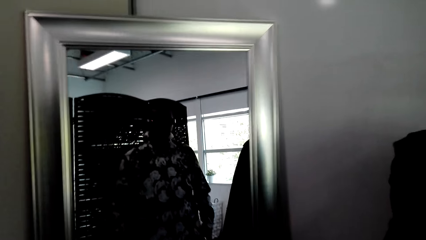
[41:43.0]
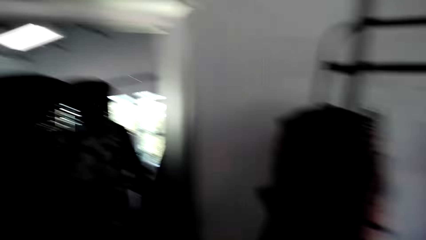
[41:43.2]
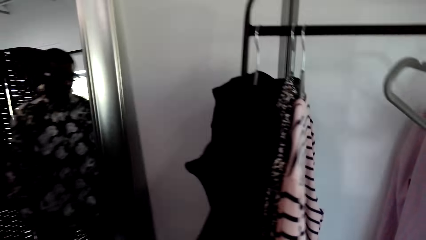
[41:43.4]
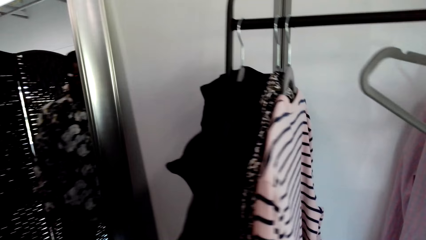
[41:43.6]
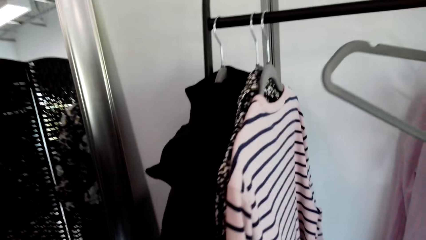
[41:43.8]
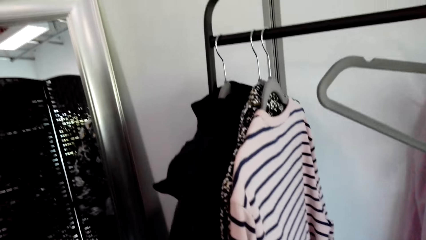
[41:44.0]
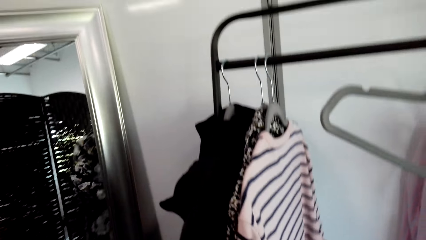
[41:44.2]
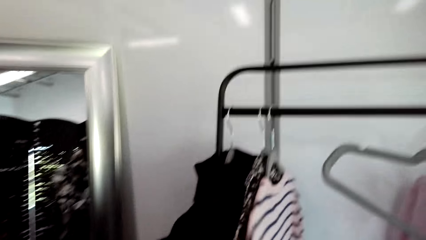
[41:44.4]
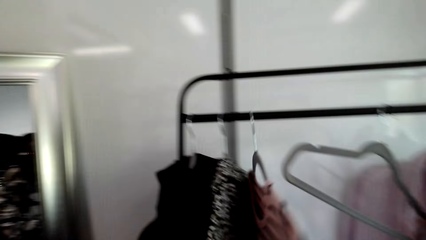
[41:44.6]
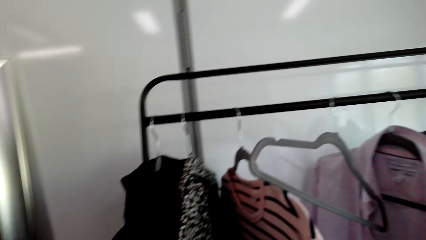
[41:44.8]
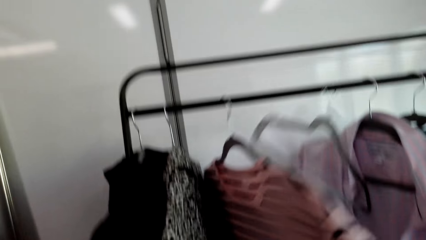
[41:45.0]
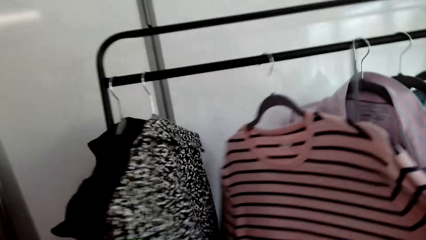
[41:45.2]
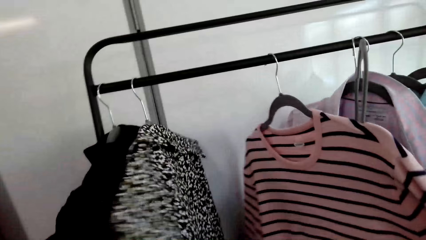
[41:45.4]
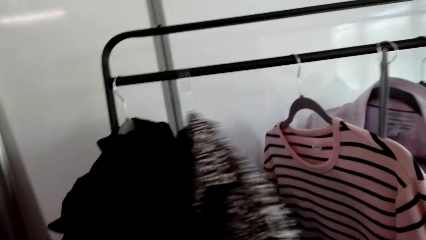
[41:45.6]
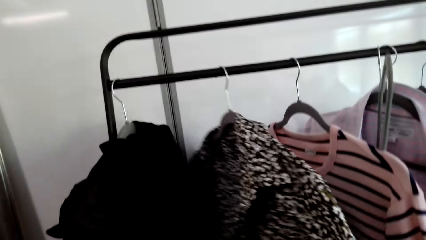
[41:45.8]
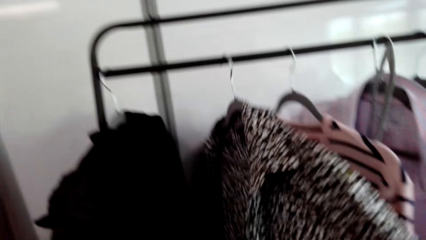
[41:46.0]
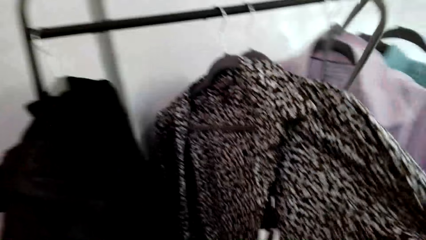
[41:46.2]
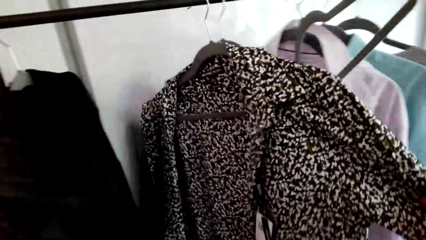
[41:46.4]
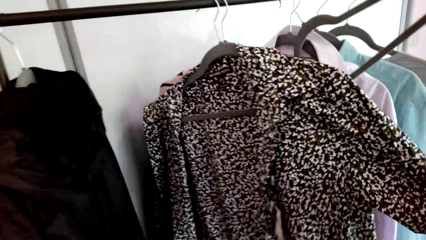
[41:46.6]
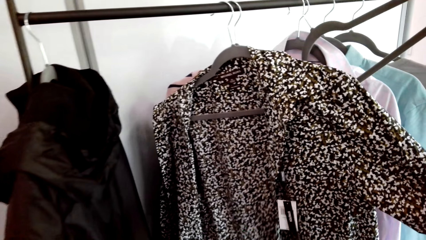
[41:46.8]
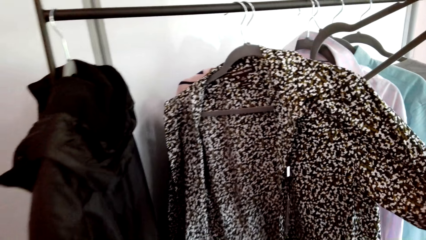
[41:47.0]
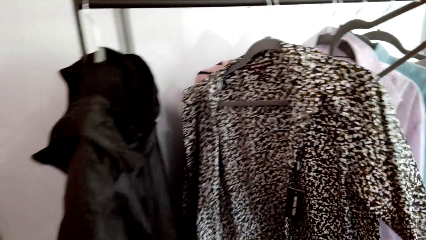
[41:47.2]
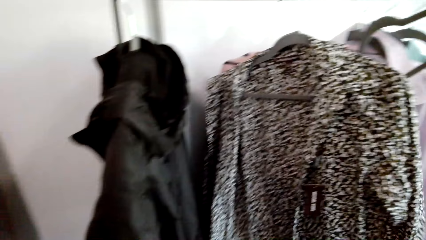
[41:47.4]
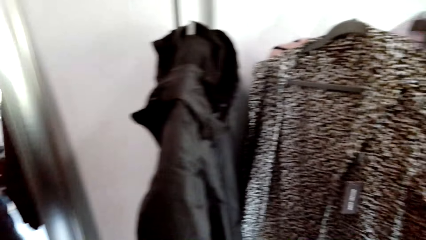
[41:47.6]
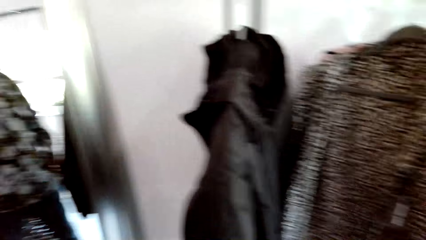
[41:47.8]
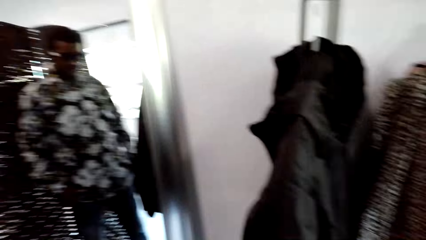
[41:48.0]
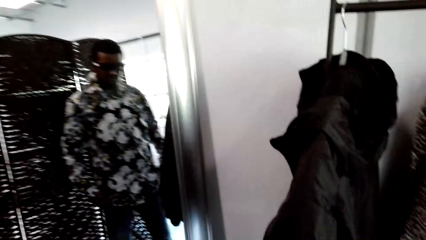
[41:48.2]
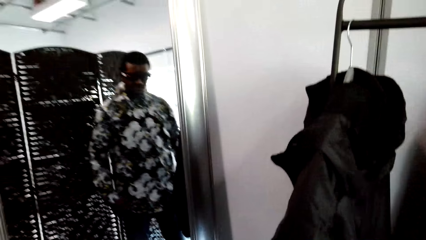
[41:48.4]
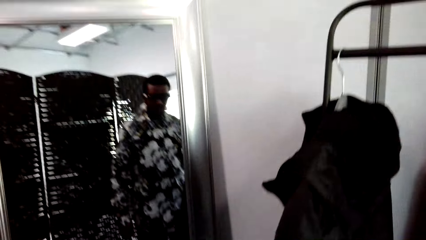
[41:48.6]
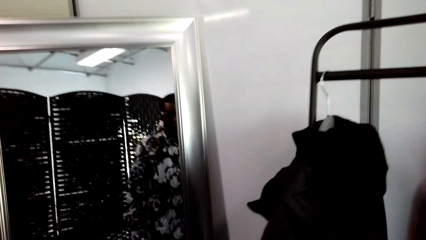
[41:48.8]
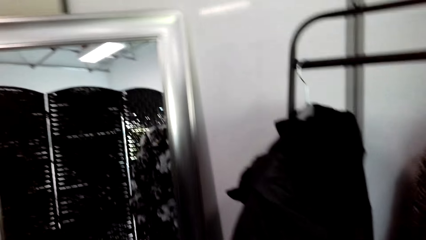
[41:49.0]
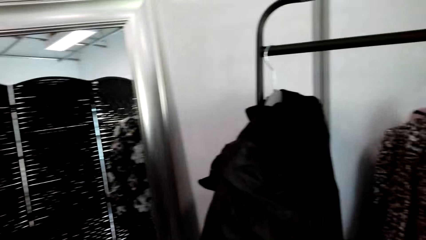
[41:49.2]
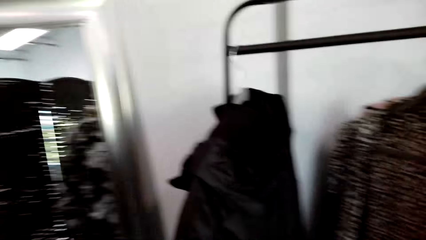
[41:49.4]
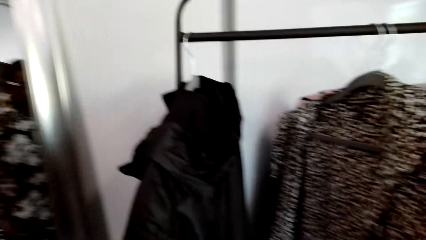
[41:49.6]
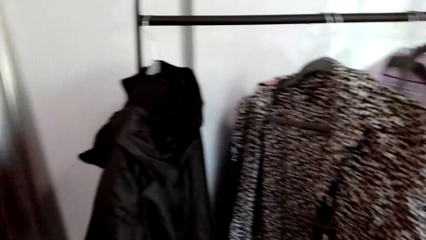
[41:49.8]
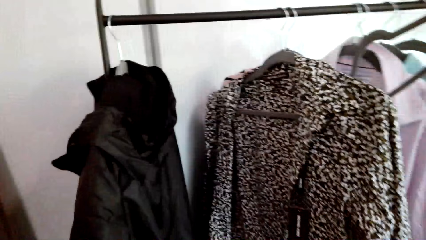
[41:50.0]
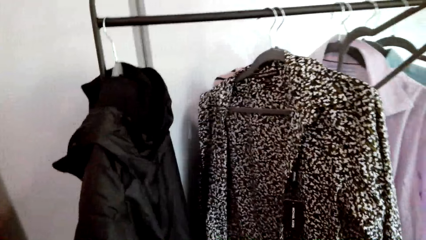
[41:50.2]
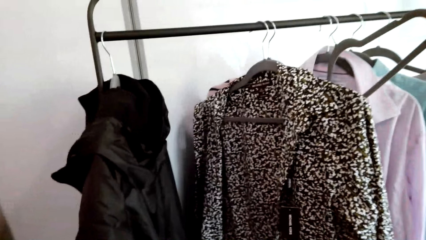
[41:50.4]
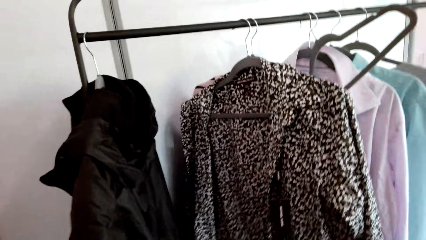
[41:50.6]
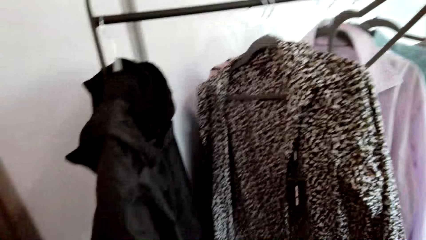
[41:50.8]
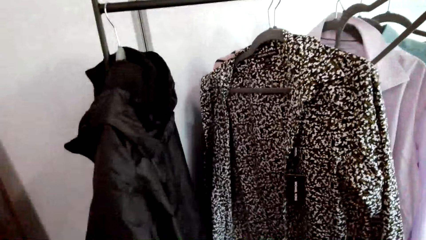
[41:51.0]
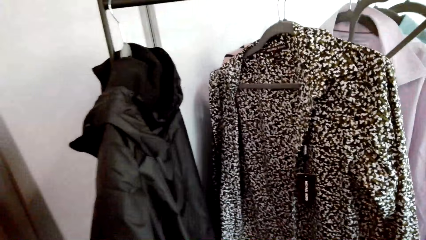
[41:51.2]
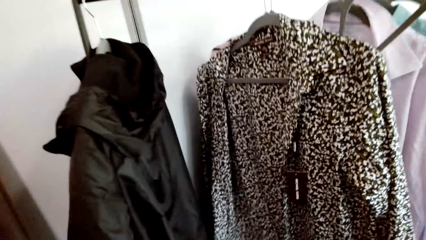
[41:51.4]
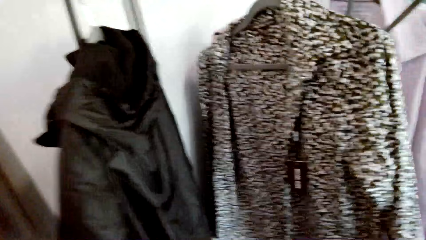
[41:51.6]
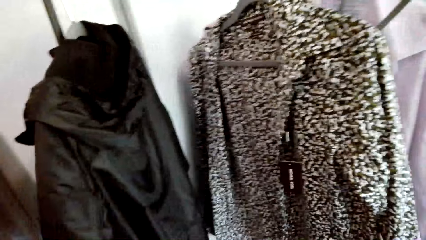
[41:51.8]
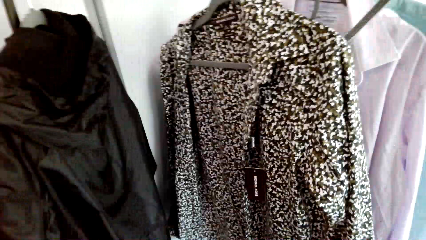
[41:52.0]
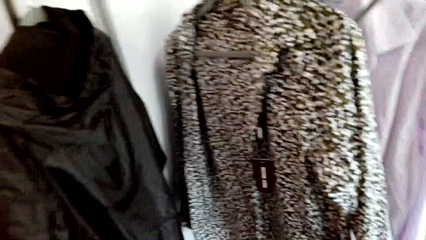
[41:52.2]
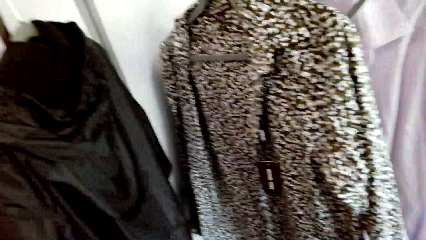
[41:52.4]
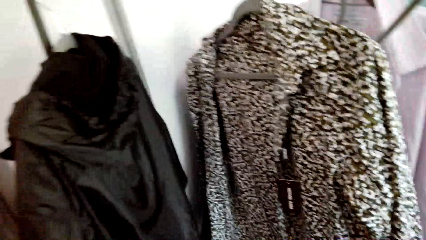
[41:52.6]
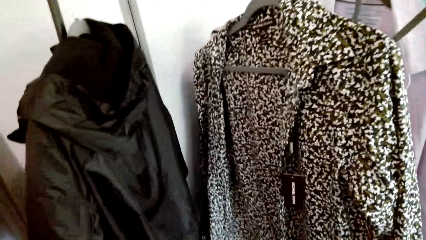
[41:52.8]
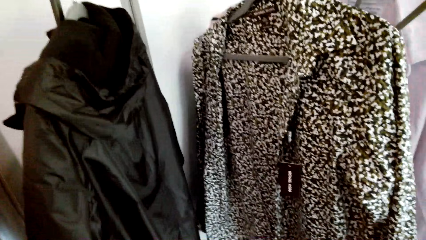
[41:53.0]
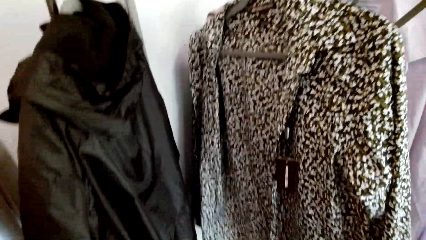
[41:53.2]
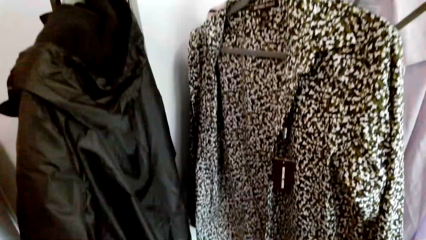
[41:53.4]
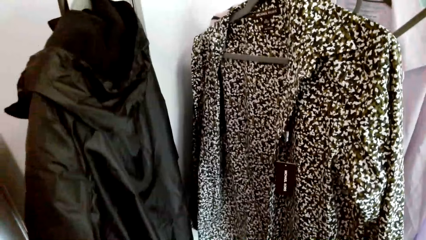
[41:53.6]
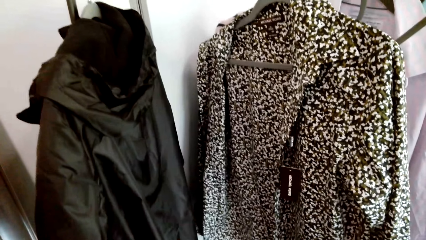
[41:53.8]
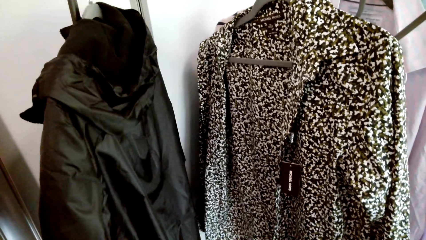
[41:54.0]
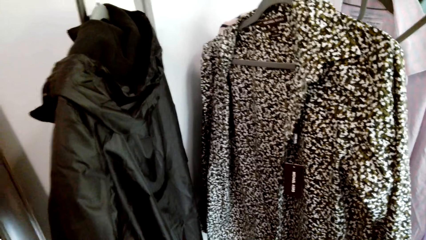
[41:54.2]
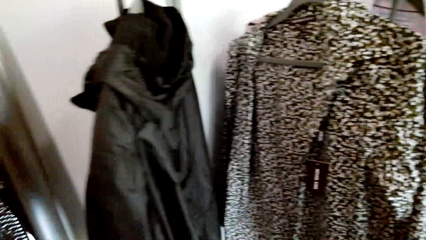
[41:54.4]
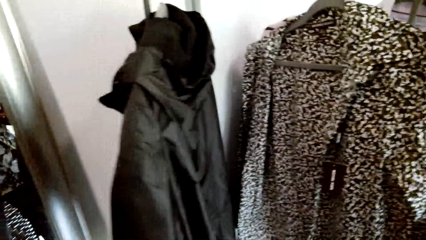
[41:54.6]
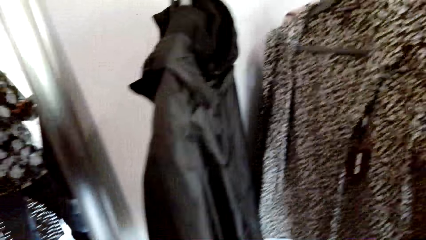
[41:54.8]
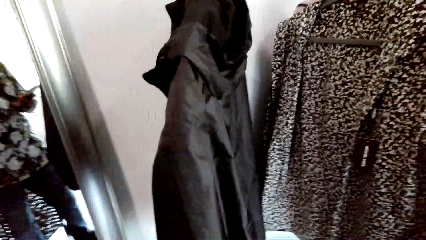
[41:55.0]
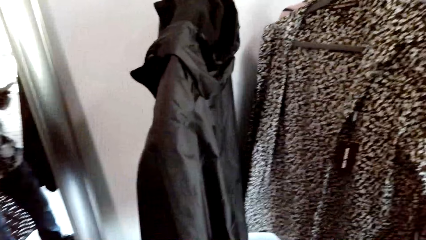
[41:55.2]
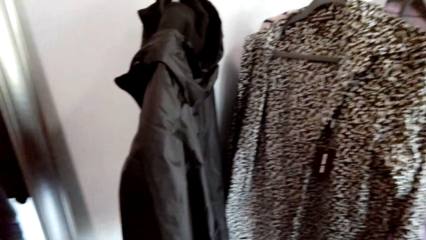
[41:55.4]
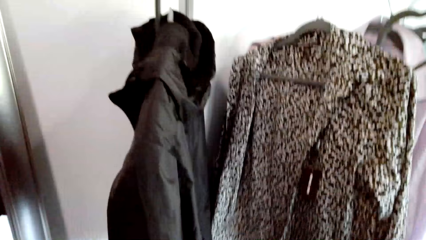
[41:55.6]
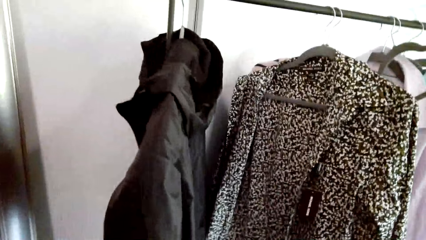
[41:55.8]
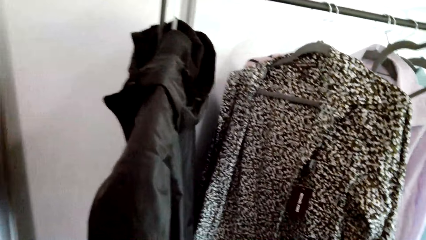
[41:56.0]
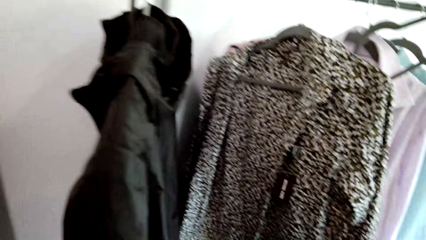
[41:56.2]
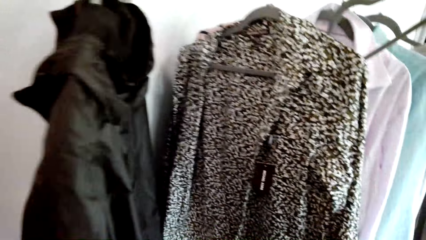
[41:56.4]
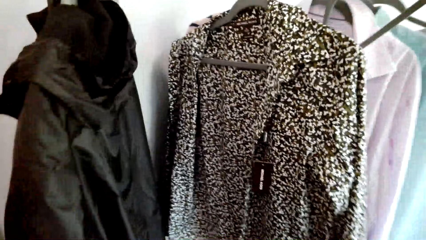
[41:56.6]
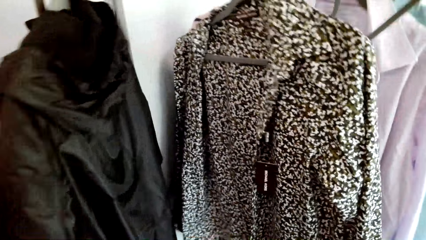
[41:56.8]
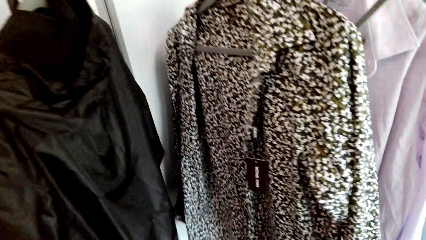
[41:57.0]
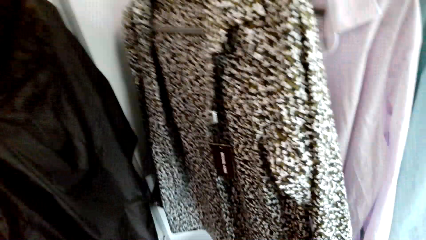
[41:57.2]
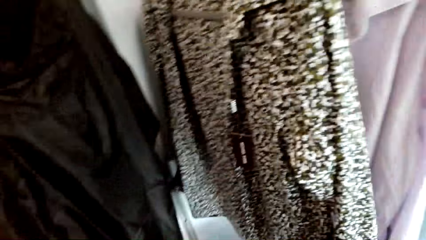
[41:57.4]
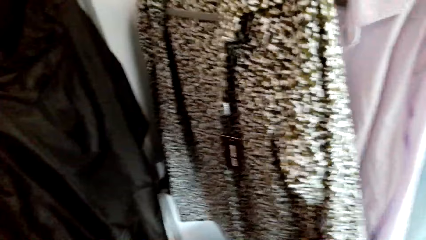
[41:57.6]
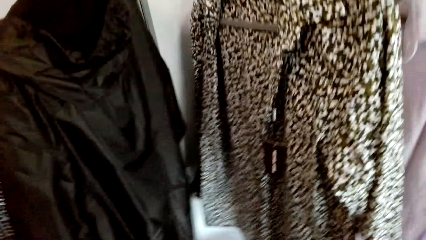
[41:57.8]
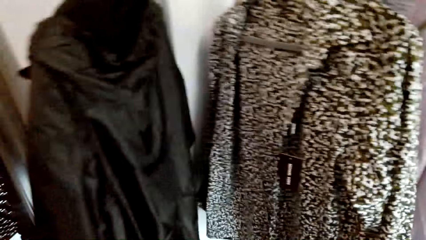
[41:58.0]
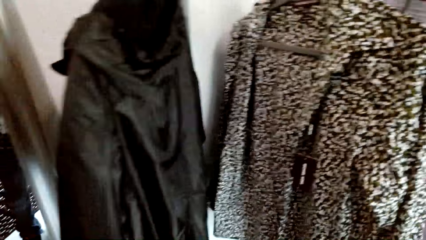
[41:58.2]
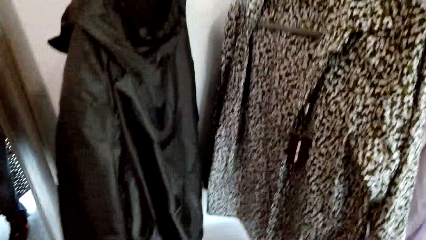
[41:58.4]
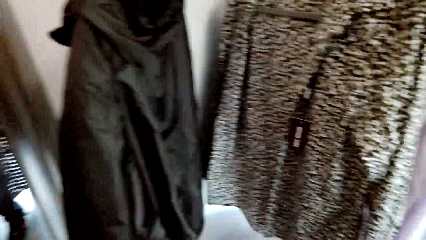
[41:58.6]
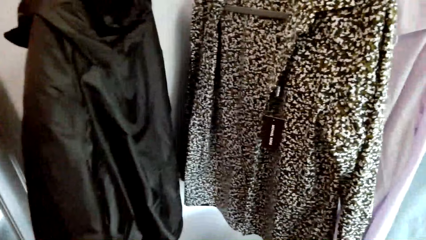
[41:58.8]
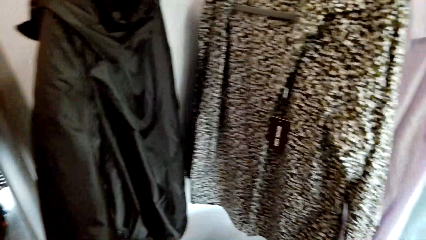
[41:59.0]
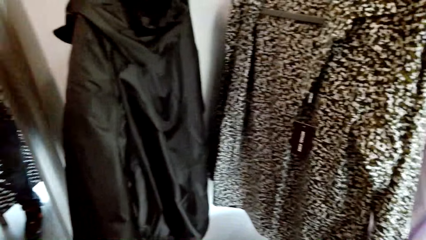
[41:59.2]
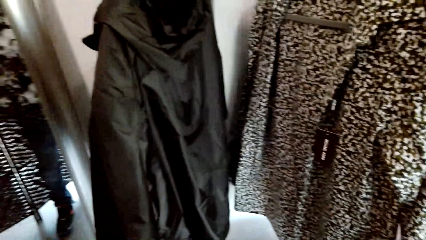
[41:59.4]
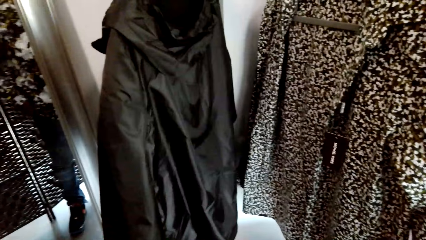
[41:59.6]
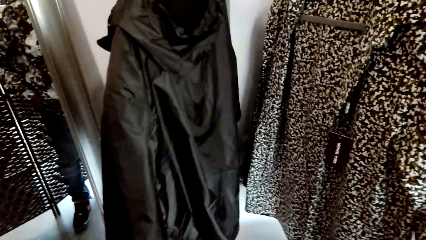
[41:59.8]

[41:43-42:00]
The camera wearer selects clothes from the rack. They slide the clothes in the closet hanger. They look at the clothes.
